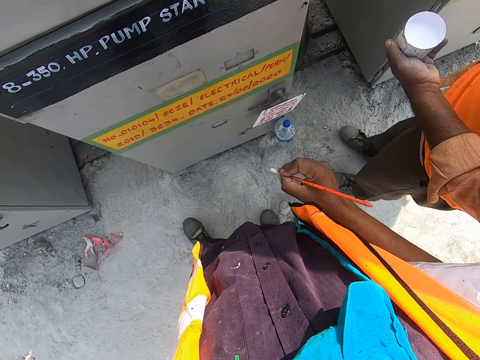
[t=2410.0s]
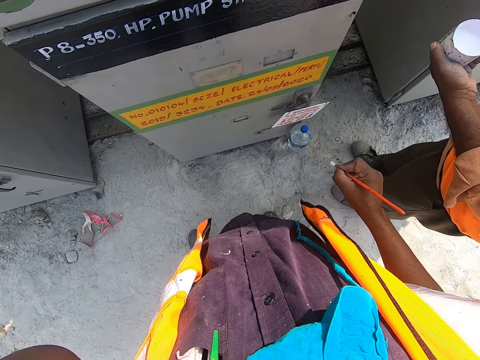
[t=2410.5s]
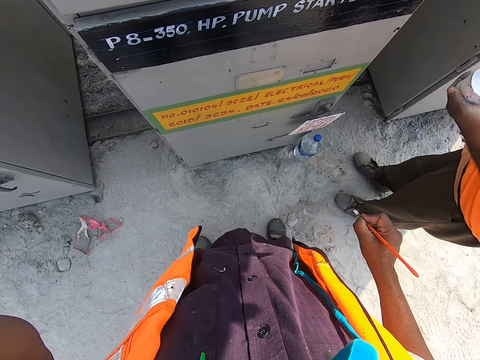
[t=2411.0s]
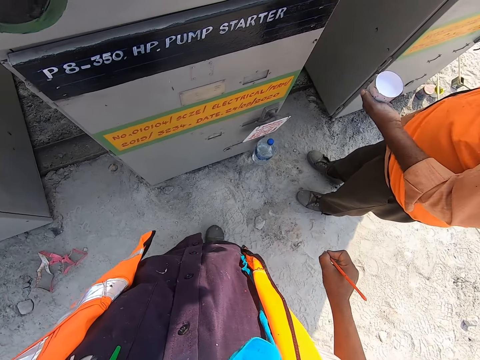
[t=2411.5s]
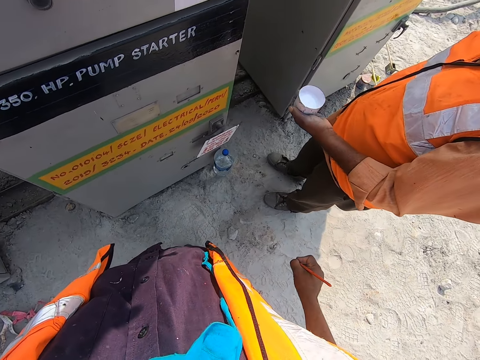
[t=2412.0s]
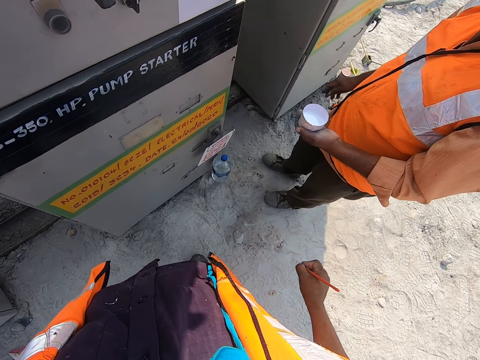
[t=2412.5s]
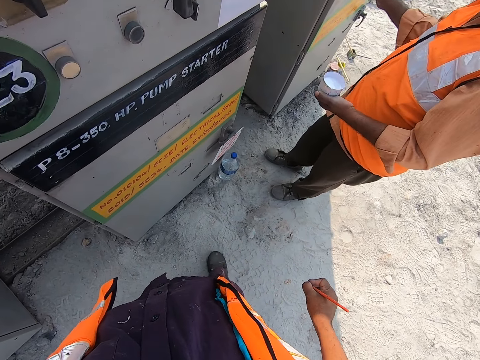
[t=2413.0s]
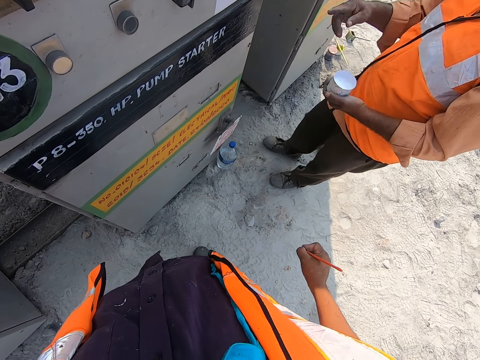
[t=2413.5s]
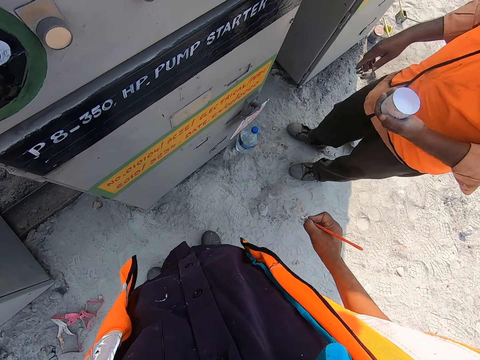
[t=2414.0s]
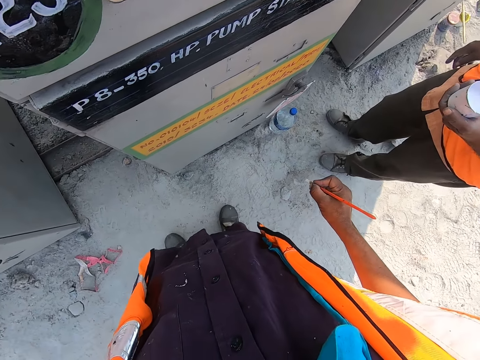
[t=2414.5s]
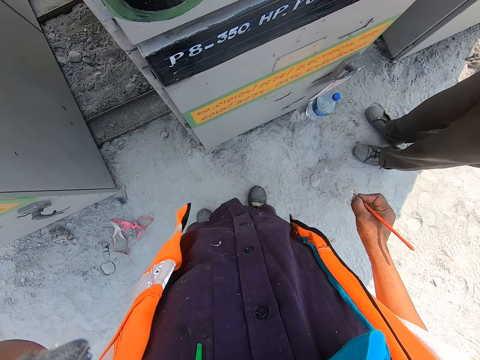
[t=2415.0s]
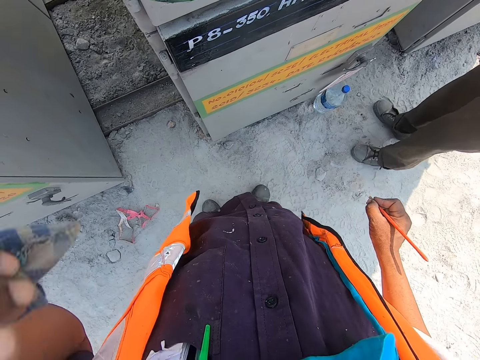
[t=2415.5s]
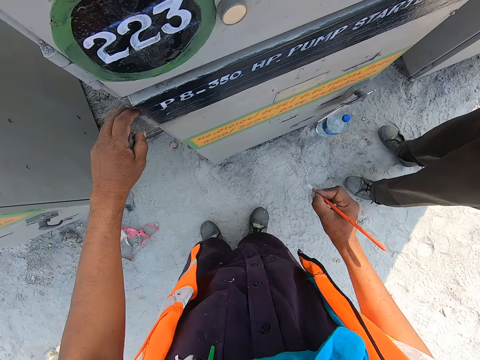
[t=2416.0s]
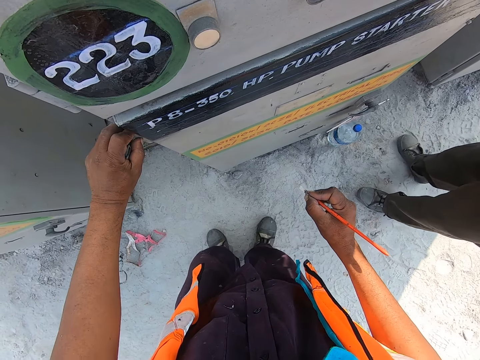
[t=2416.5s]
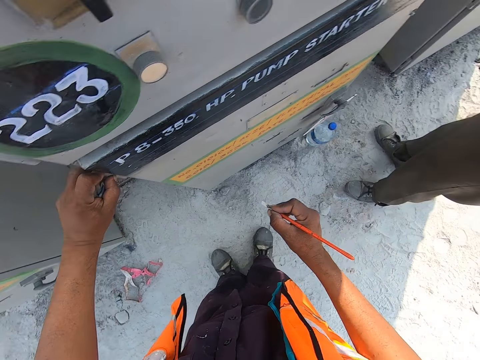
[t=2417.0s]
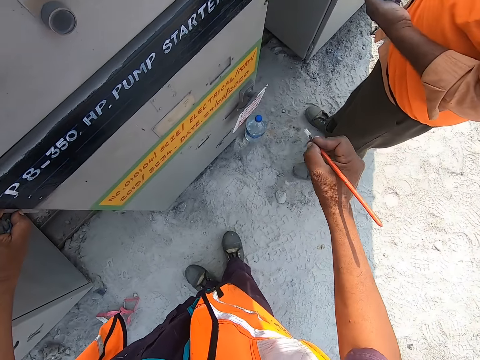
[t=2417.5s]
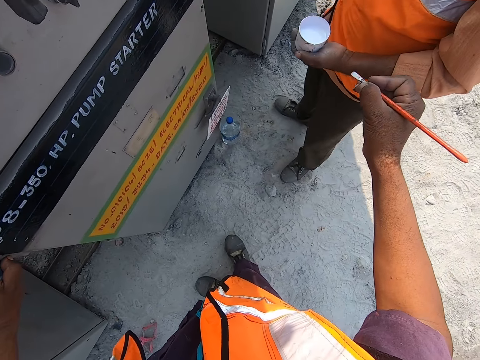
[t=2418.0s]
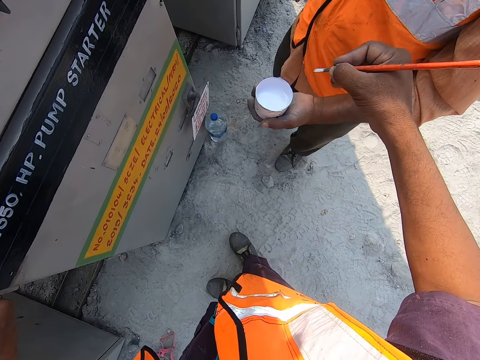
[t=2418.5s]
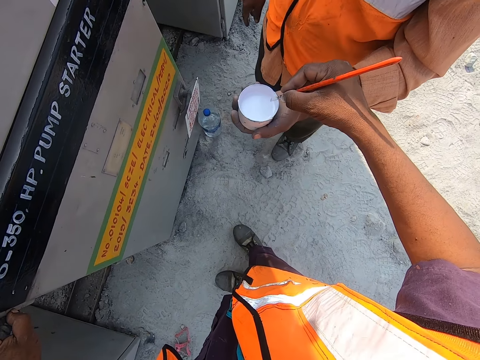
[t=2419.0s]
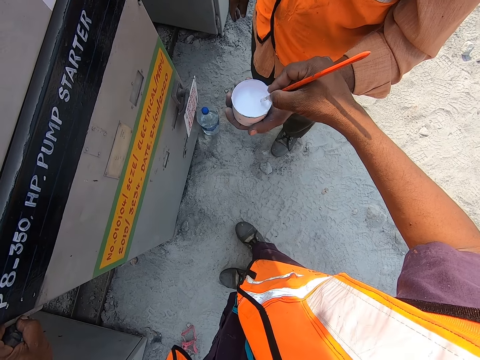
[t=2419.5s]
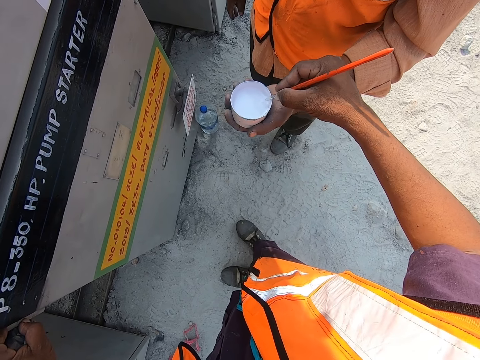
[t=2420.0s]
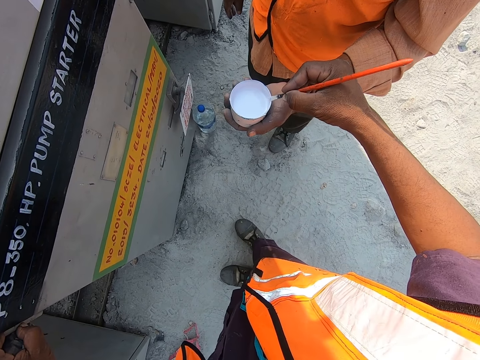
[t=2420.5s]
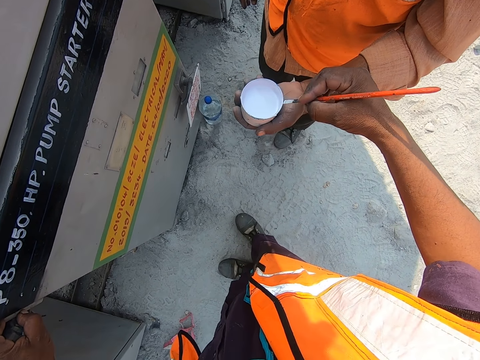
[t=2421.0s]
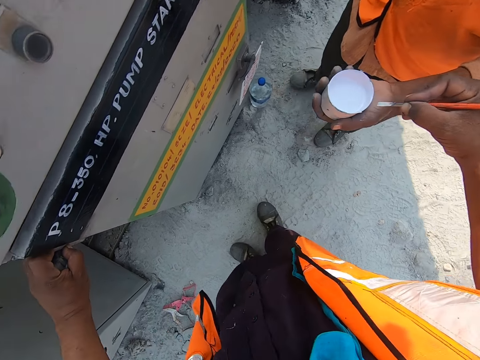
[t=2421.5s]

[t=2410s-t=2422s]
The camera wearer looks around. They stare outside. A person moves their right hand. The camera wearer puts the left hand on the wall. They take paint from the painting can.

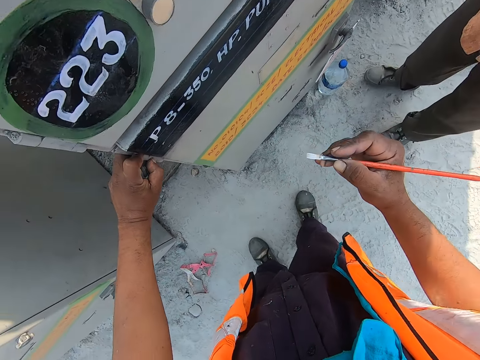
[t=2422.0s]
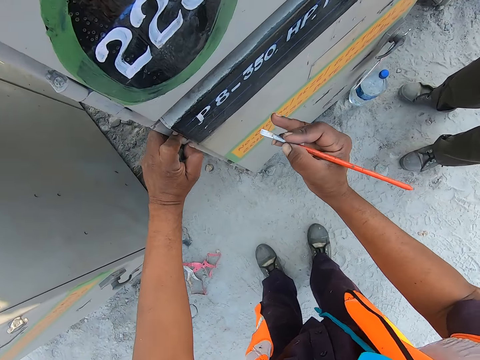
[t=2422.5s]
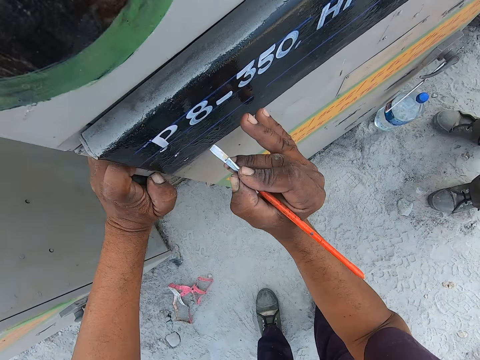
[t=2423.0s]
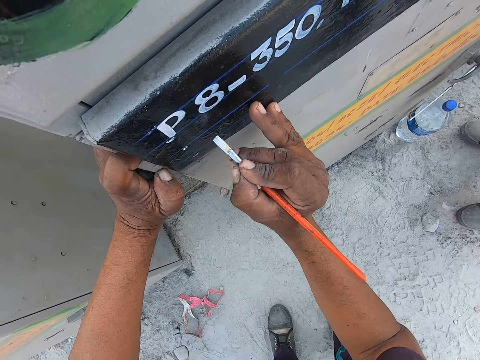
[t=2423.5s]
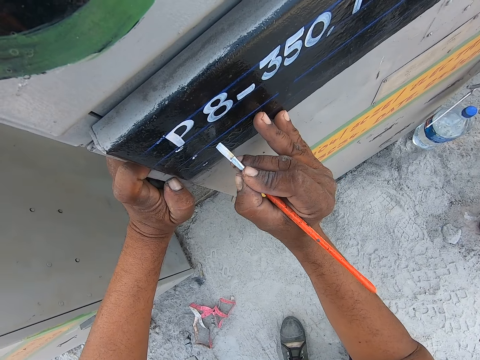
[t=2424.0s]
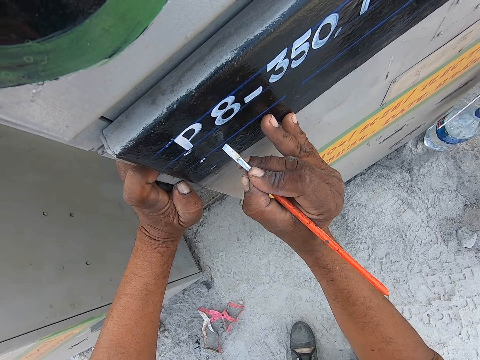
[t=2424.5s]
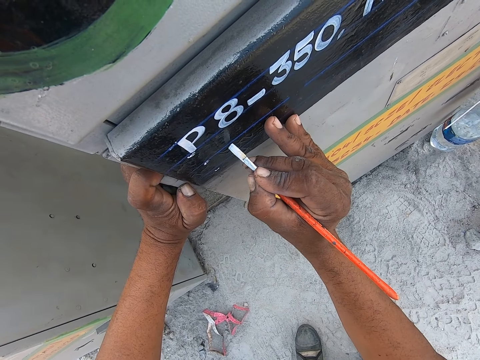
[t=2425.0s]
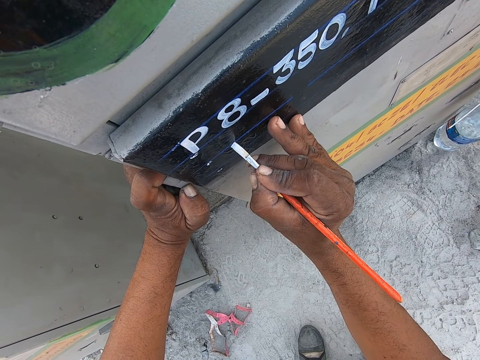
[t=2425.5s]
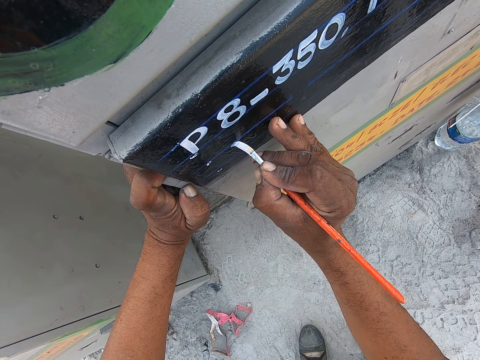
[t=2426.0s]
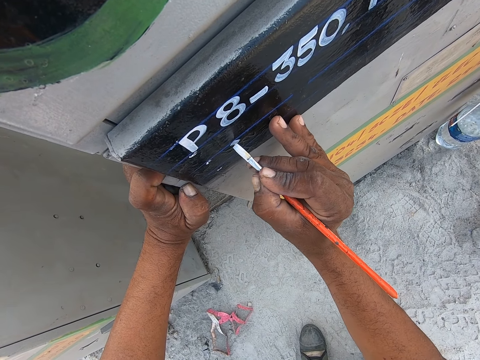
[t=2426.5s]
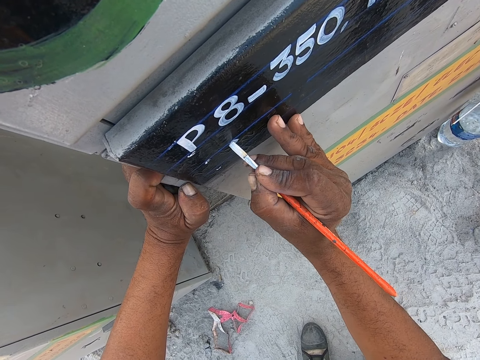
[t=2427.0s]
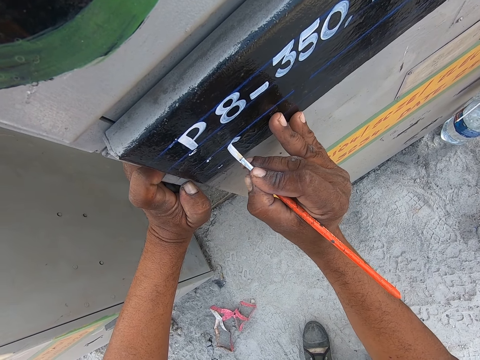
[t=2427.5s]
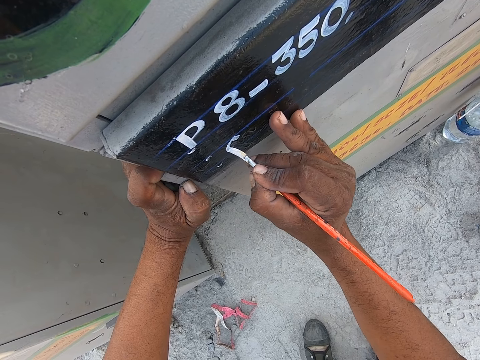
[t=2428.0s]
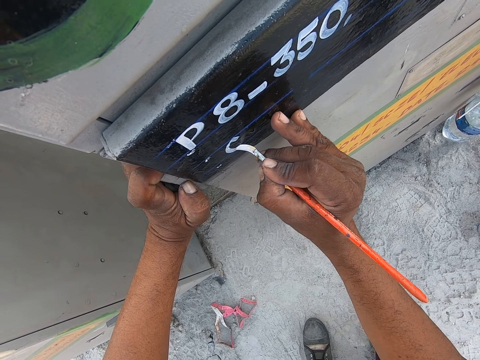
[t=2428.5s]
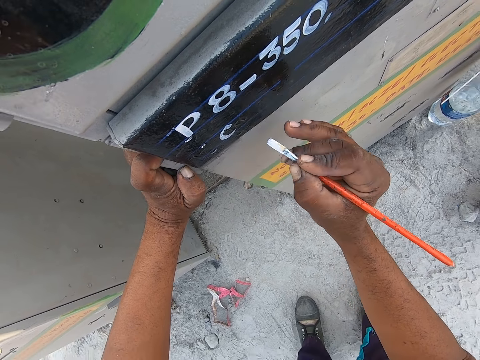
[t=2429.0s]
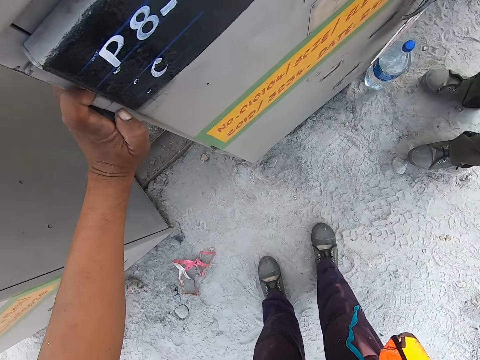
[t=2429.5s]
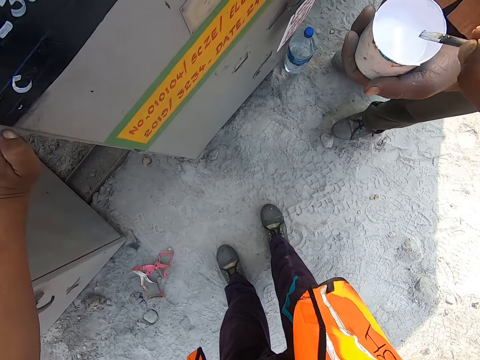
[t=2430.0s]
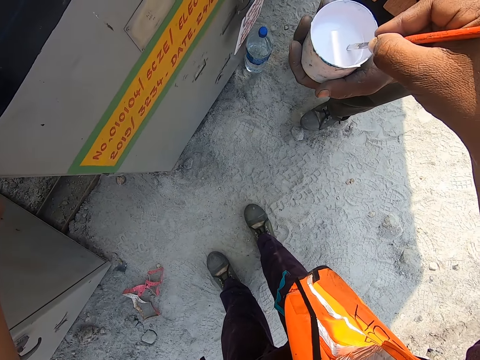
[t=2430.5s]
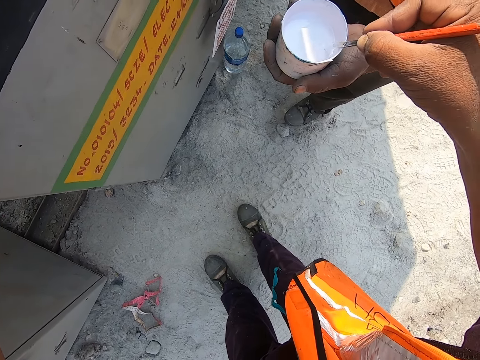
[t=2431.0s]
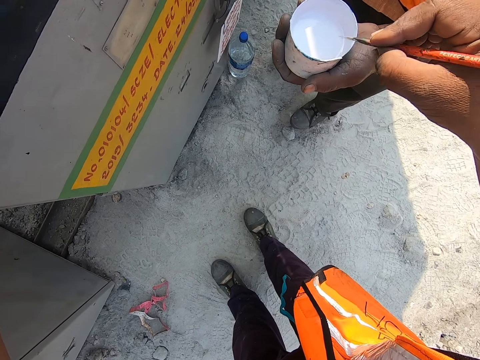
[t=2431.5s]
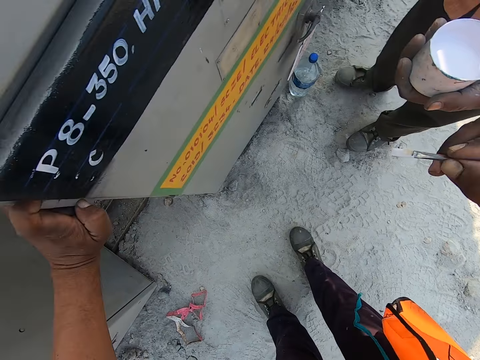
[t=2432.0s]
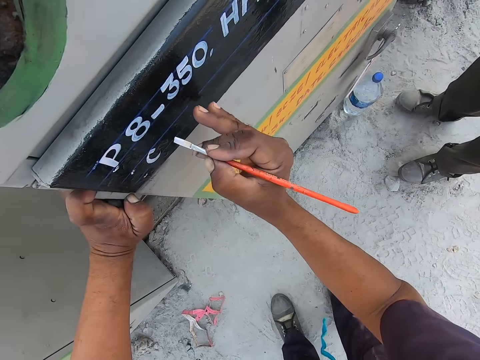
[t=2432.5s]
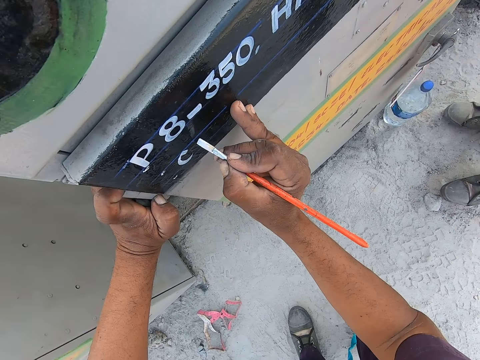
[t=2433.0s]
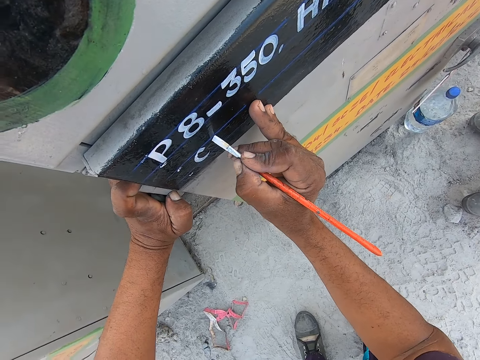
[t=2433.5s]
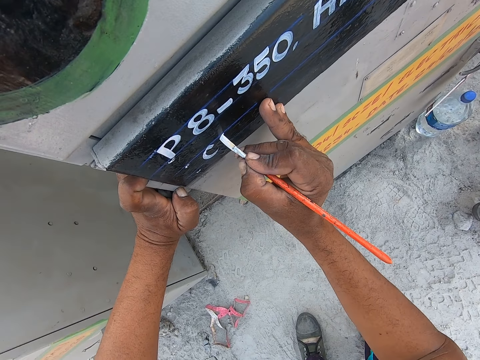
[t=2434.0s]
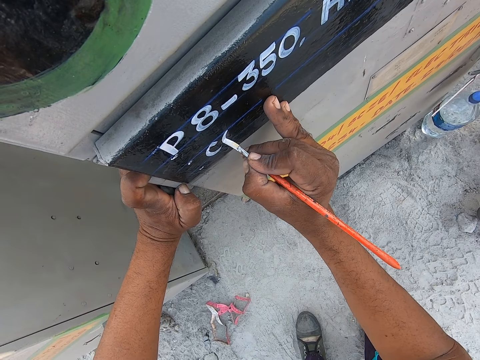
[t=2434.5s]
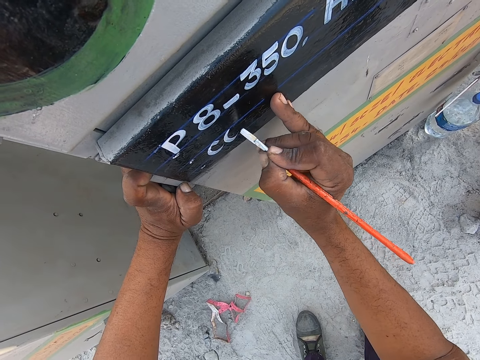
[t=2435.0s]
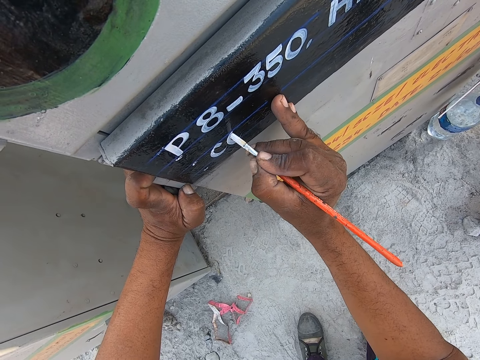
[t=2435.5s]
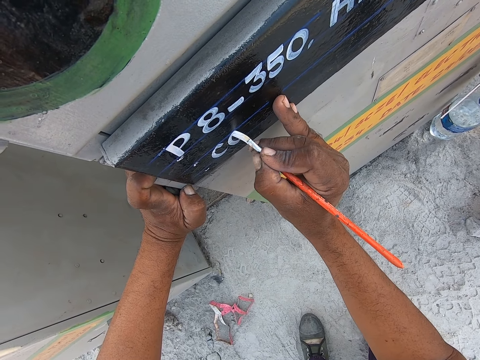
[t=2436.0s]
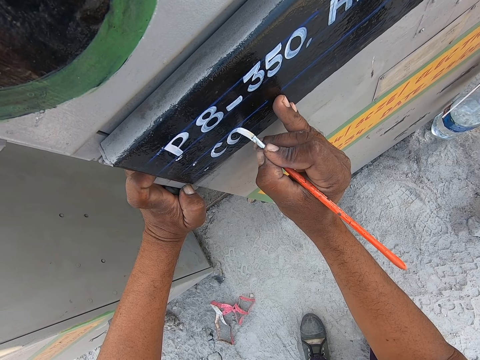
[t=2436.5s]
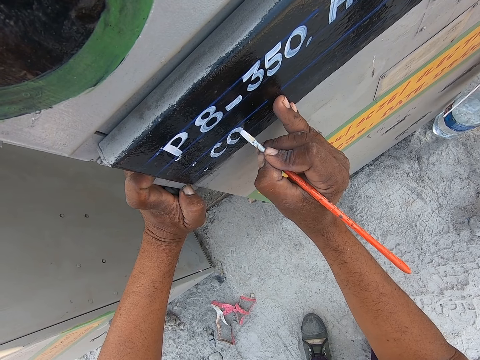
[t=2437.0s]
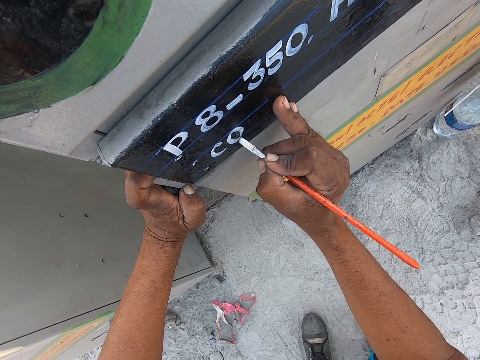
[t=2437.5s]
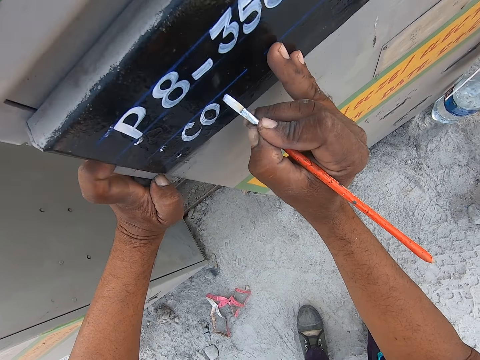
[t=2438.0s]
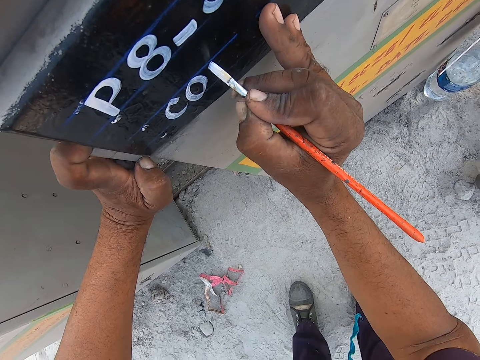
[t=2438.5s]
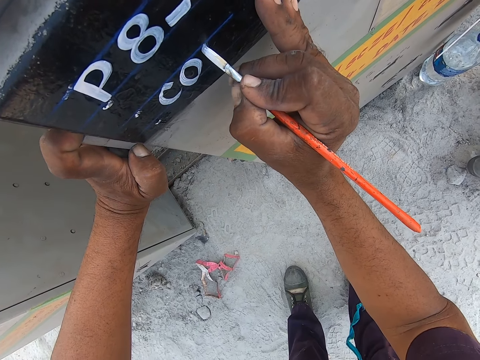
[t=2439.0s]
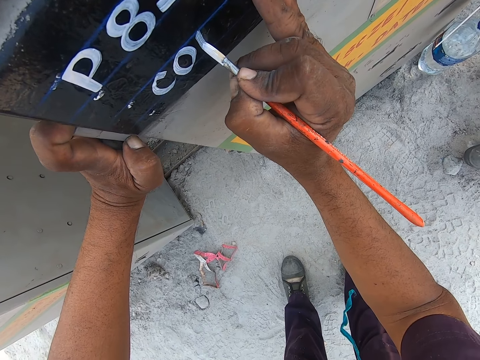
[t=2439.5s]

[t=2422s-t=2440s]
The camera wearer paints the pump starter machine with a paintbrush. They take paint from the painting can. They paint art with the painting brush.
